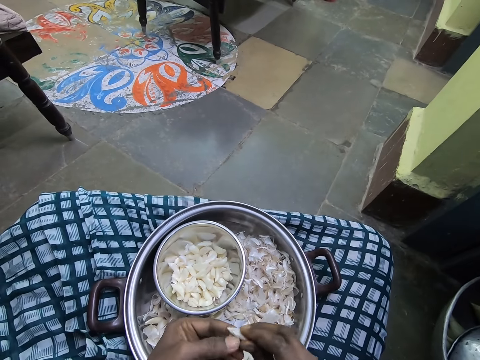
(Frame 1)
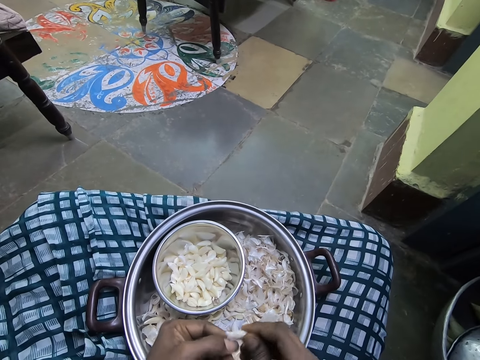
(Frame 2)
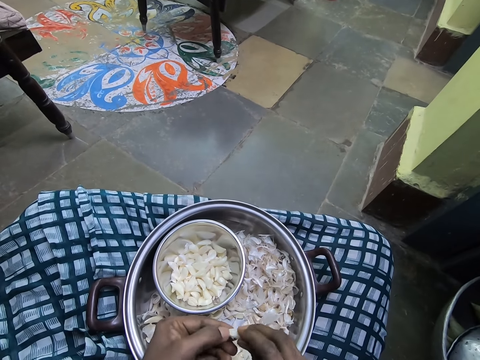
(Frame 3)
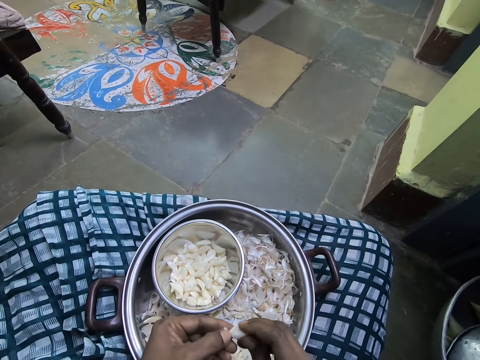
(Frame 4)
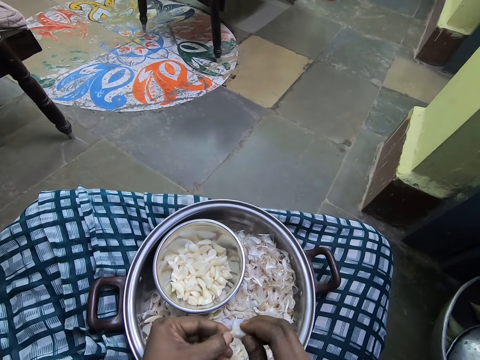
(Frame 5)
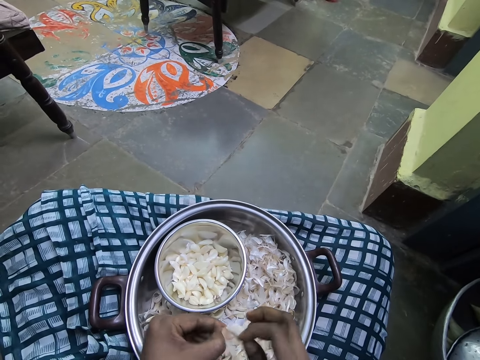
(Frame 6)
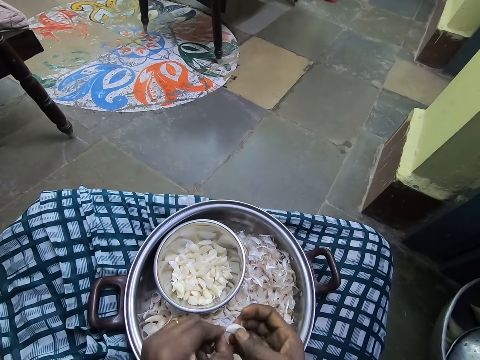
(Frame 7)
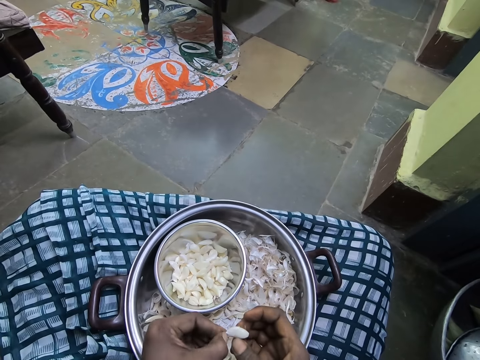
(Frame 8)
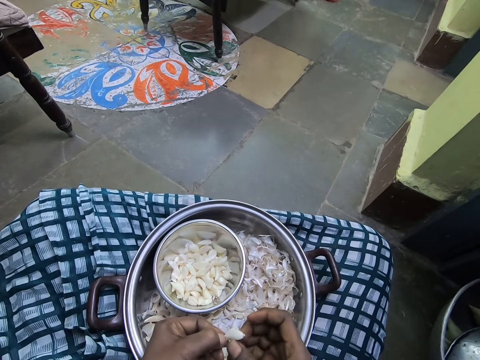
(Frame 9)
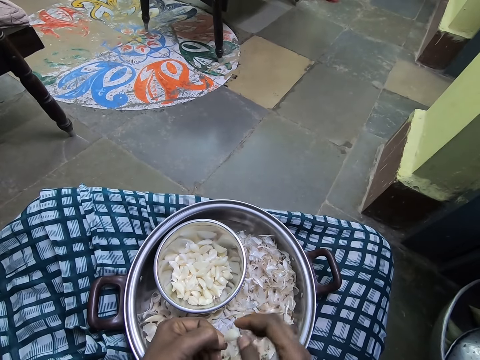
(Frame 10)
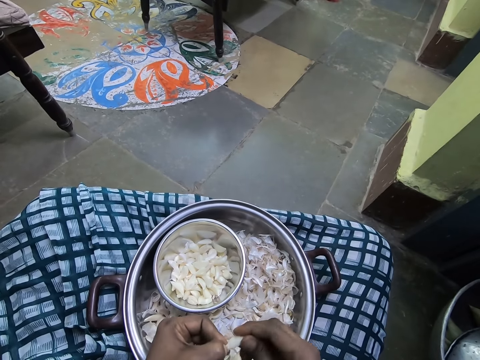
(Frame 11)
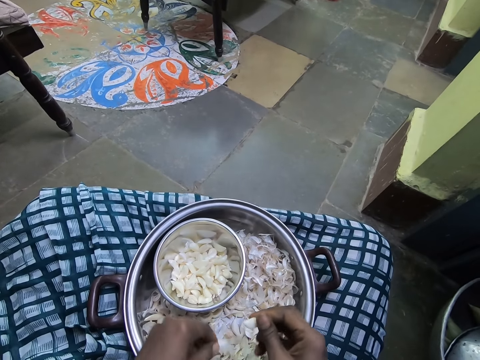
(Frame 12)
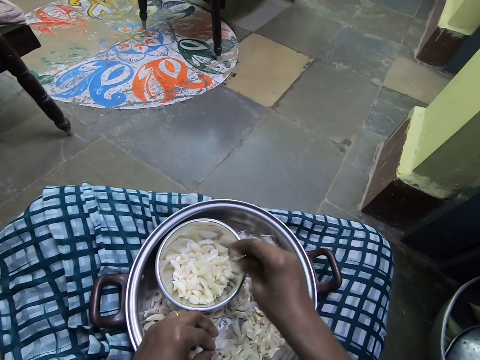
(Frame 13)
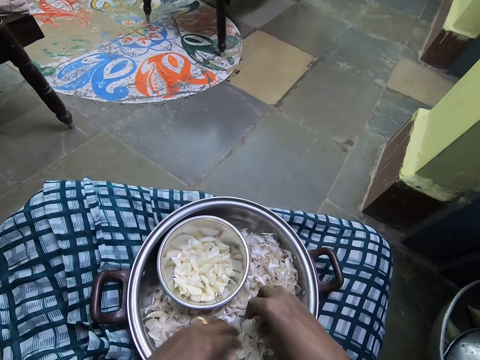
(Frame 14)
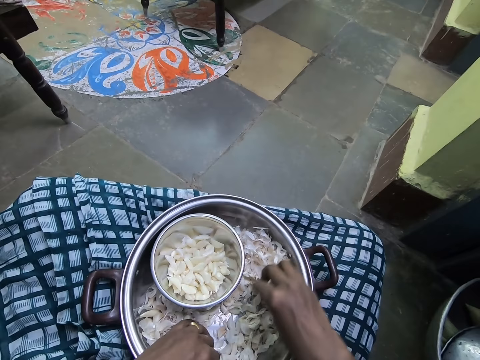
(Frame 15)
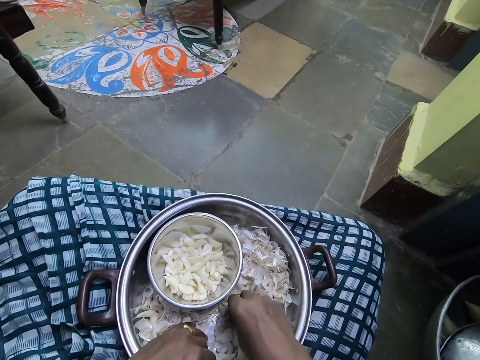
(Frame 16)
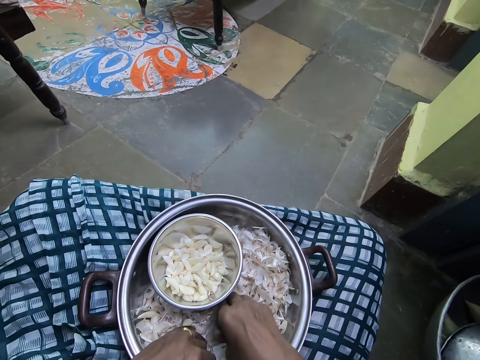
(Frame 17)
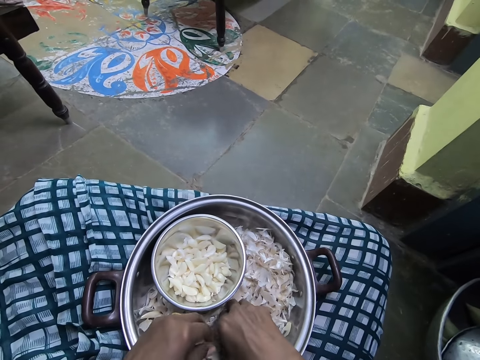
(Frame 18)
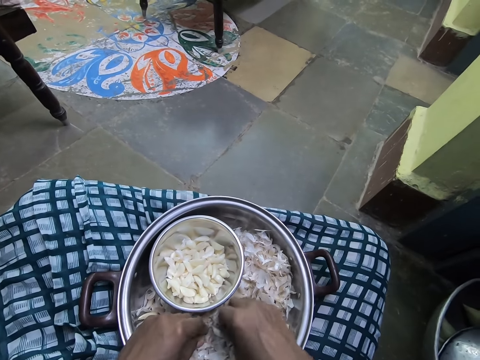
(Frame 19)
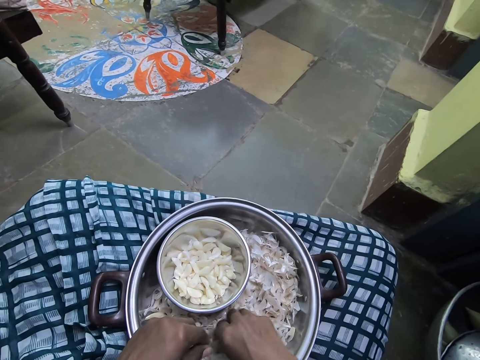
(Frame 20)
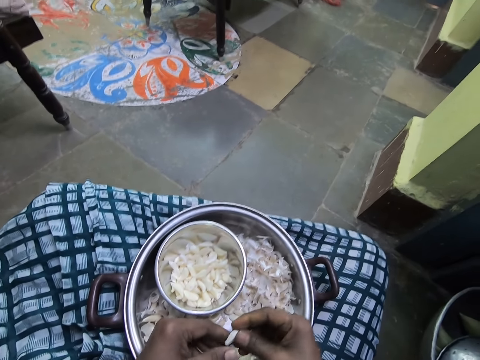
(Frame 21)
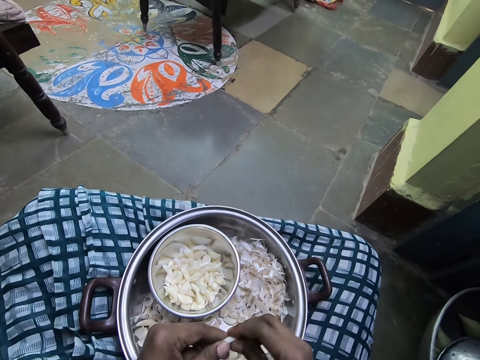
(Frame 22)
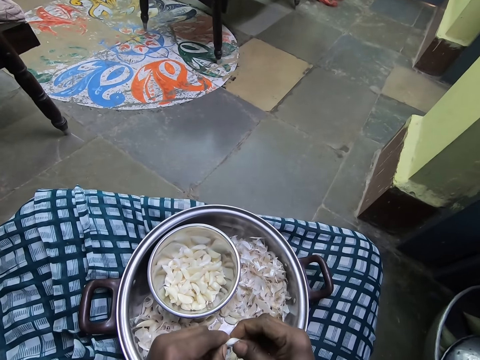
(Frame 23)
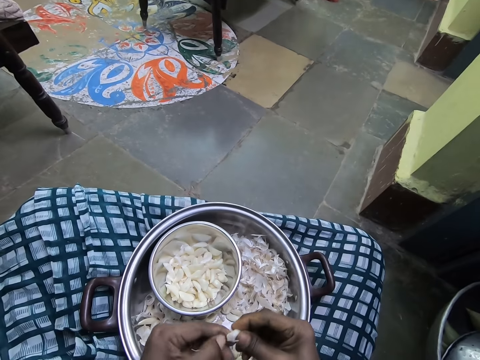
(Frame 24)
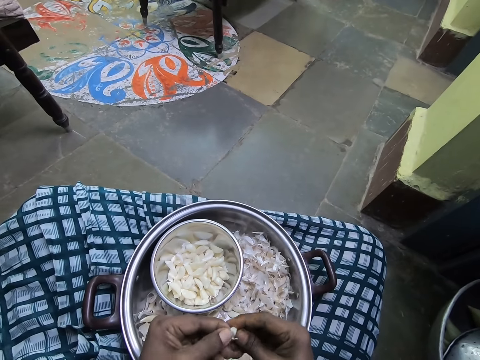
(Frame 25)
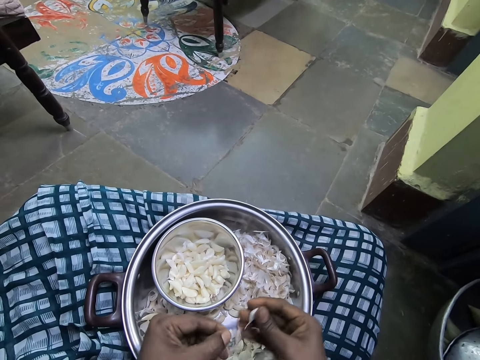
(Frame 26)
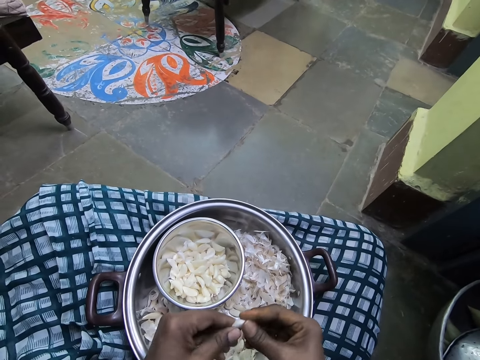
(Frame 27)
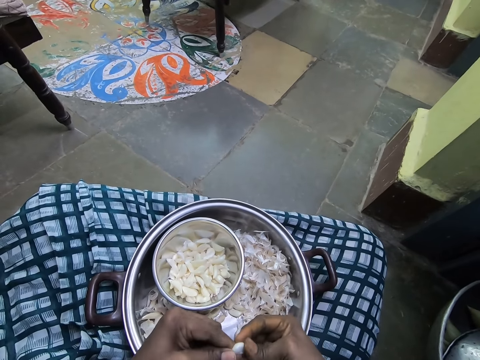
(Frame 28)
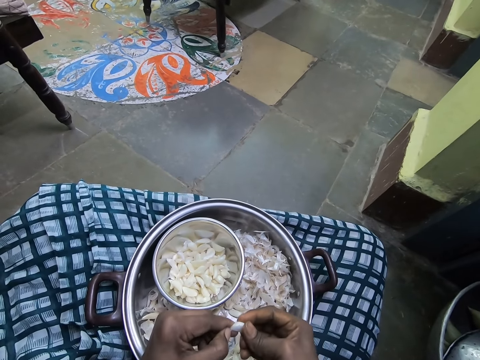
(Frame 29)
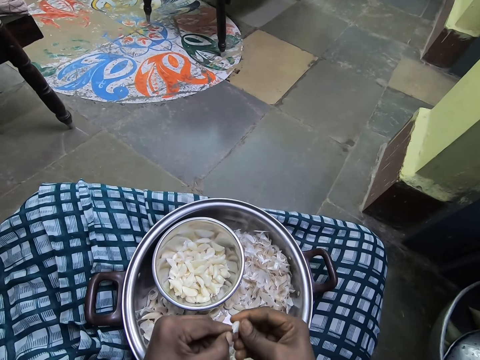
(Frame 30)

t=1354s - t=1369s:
The camera wearer drops the garlic in the small bowl. They pick the garlic from the bowl. They peel off the garlic. They peel the garlic.

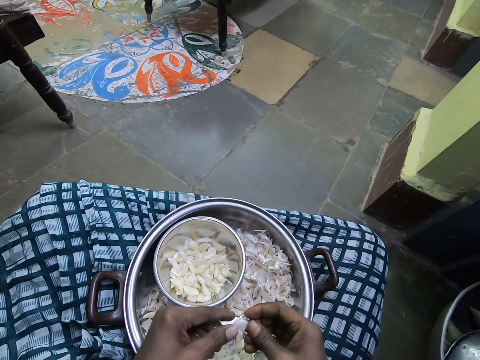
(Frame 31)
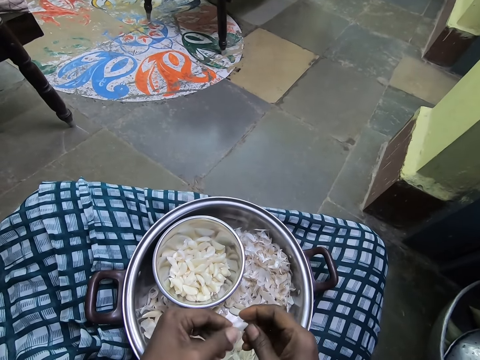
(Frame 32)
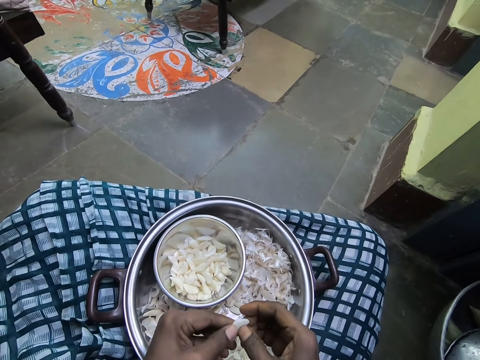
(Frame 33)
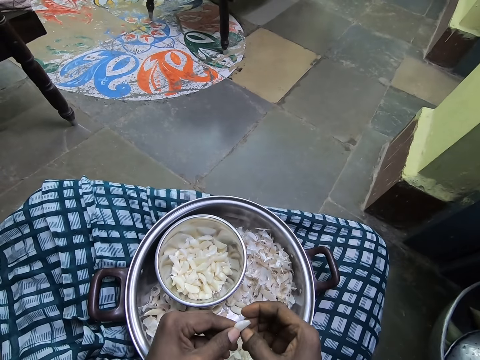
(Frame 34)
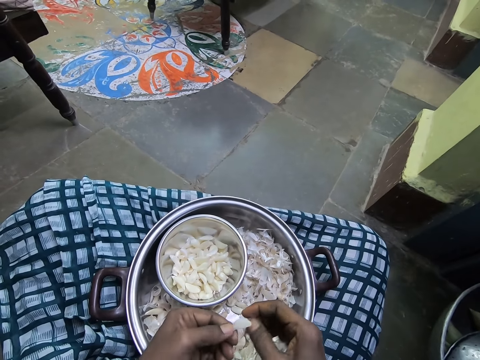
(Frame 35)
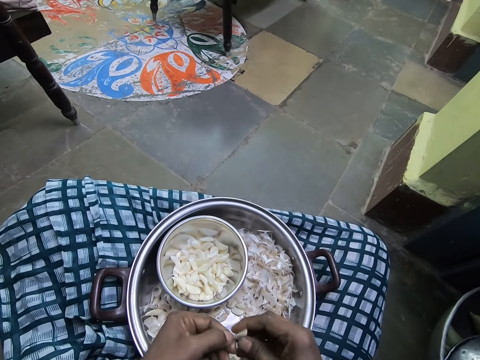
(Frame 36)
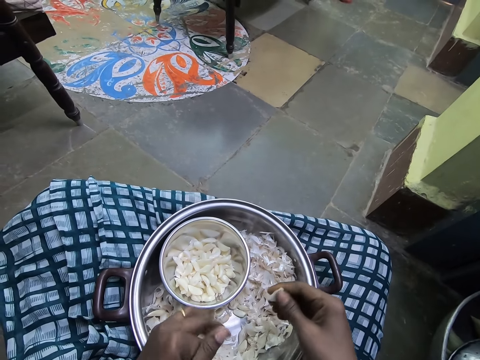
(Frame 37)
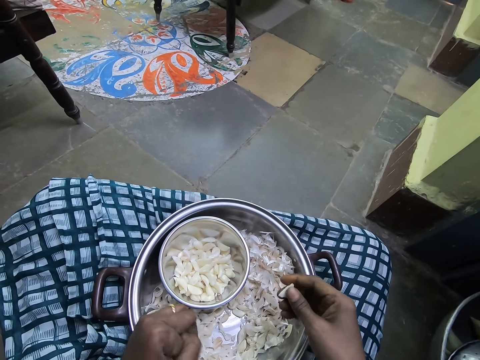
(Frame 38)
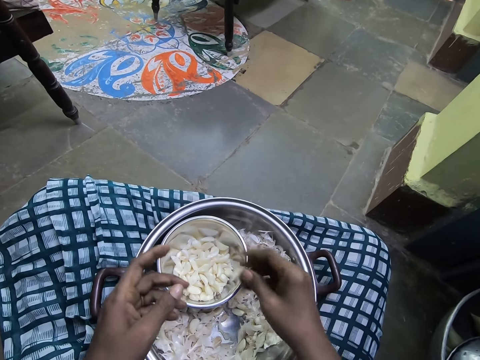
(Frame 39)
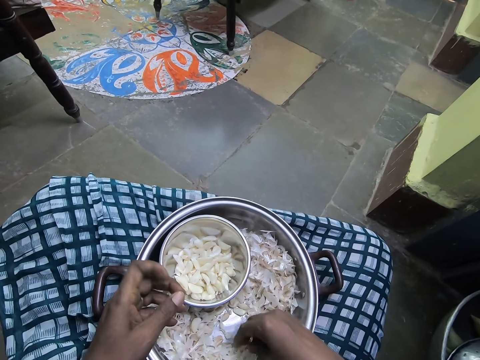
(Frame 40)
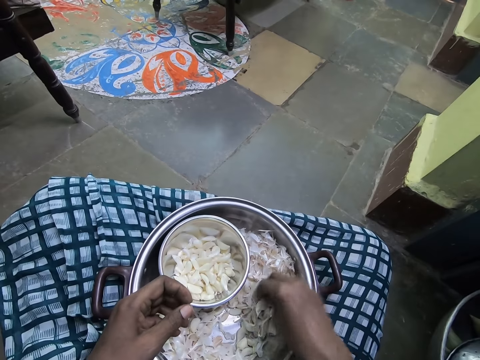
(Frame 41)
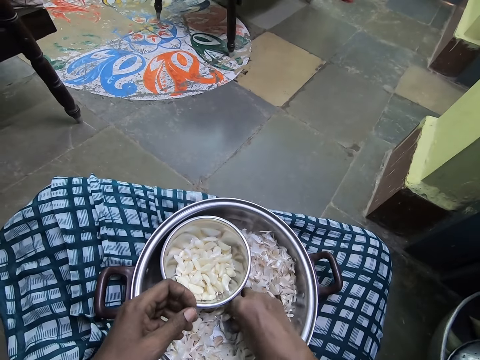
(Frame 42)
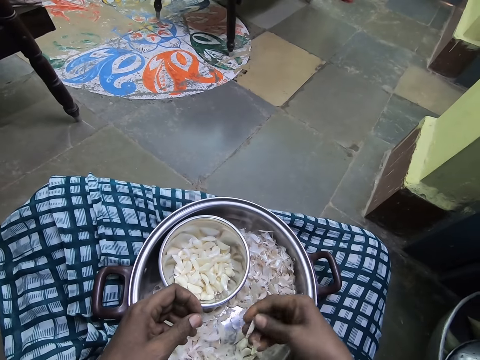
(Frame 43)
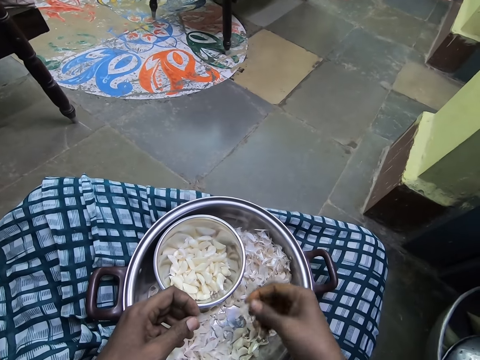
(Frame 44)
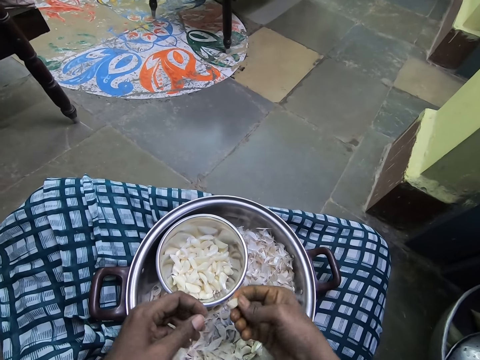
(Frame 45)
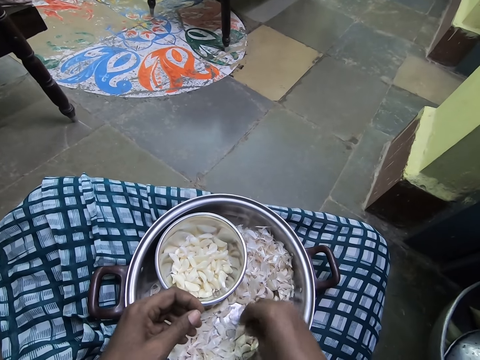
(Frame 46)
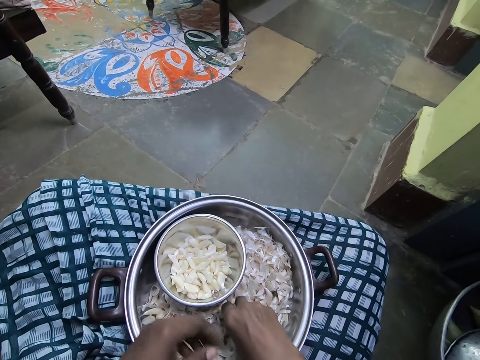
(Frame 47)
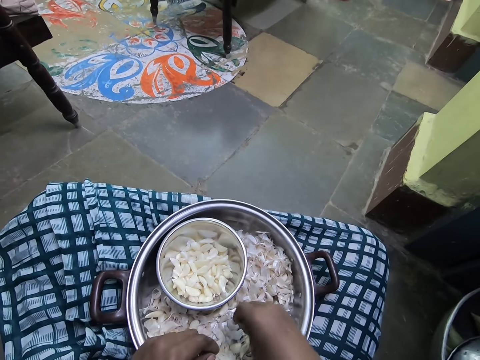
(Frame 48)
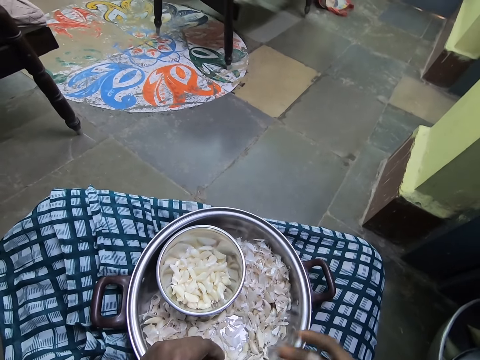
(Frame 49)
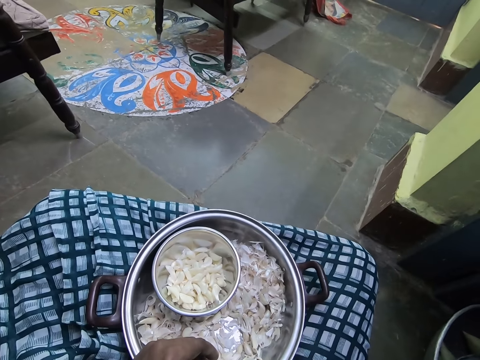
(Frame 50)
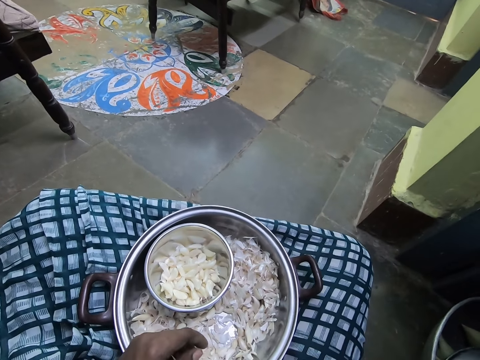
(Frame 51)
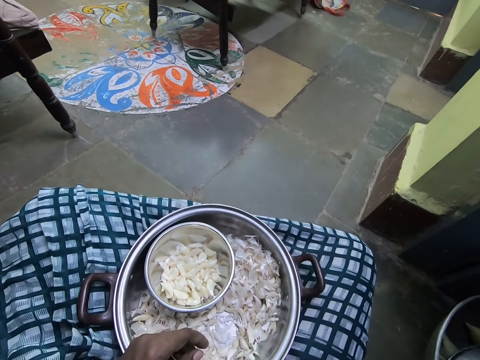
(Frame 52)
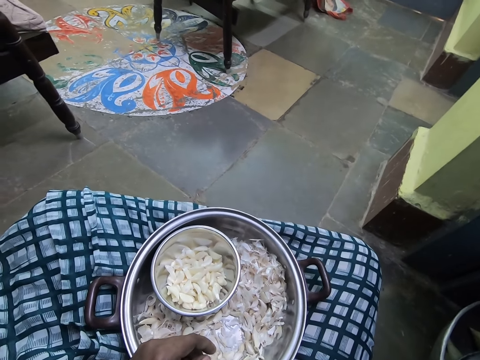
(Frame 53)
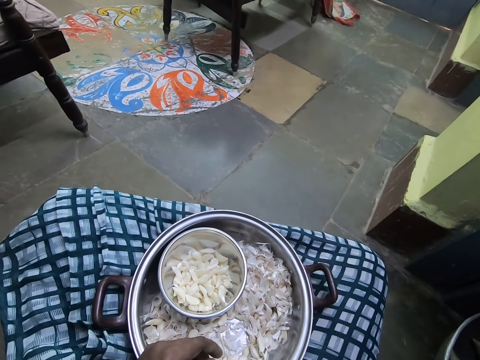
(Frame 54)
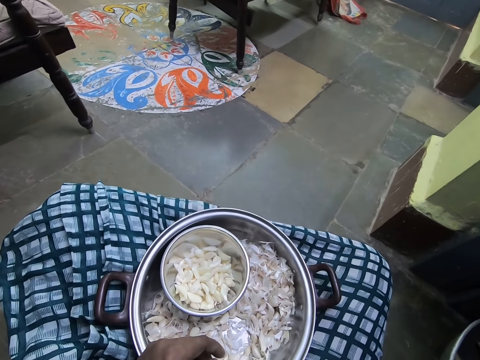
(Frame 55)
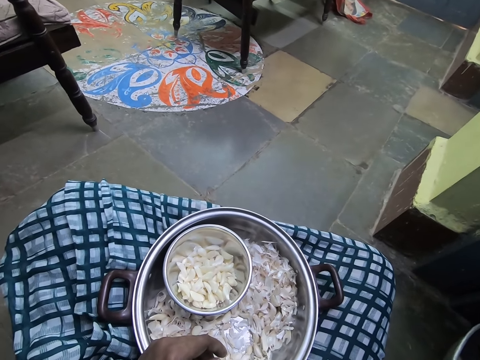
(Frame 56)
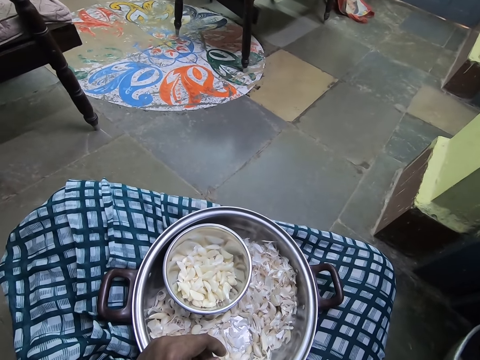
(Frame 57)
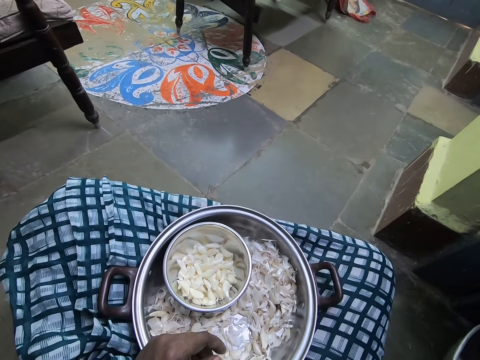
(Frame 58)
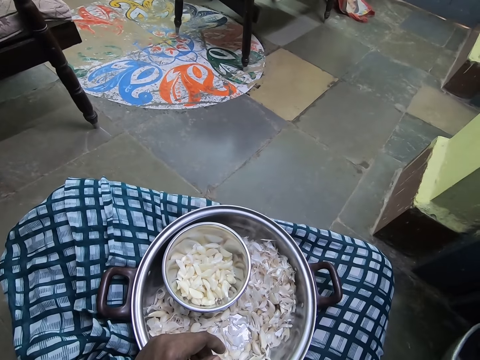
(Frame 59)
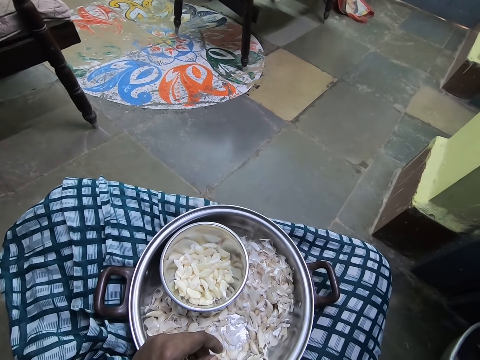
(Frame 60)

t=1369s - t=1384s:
The camera wearer puts the onion in the bowl. They put the peeled garlic in the bowl. They pick the onion from the tray. They pick the garlic. They look around. They look at the bowl.
